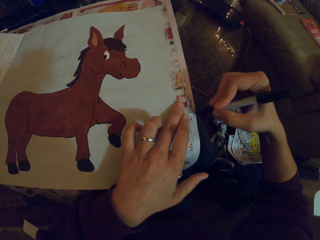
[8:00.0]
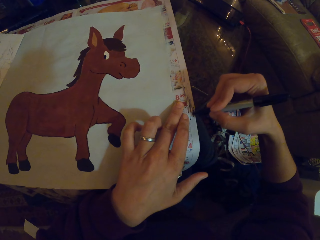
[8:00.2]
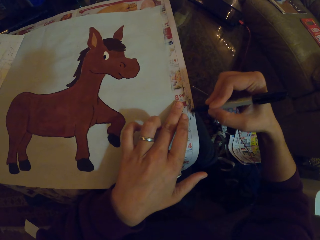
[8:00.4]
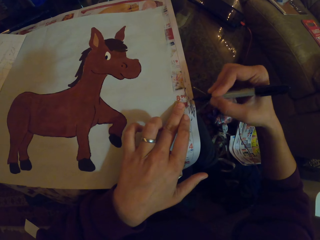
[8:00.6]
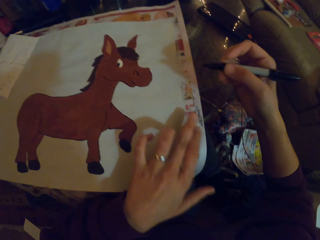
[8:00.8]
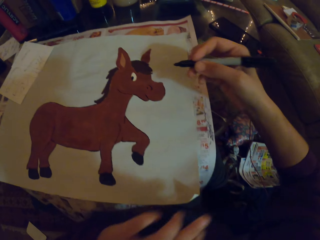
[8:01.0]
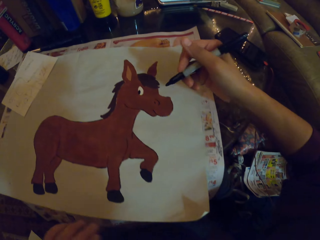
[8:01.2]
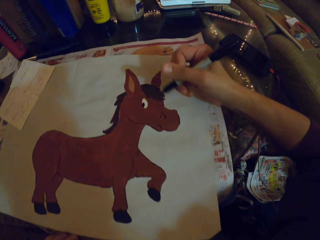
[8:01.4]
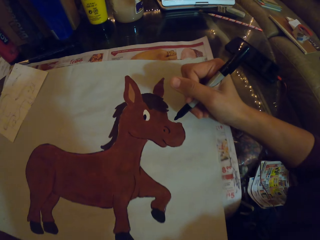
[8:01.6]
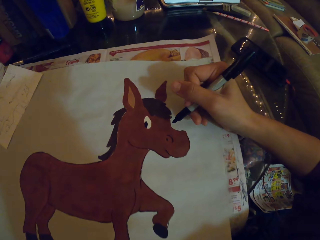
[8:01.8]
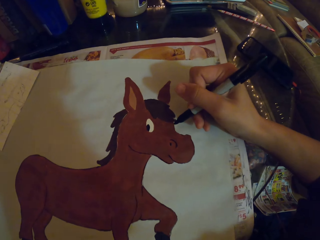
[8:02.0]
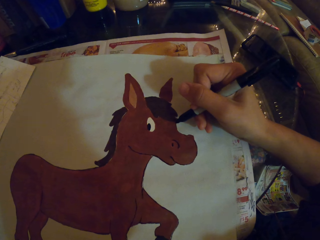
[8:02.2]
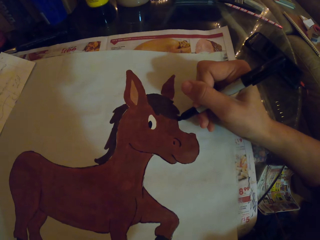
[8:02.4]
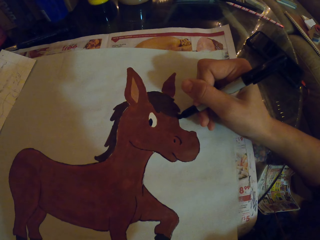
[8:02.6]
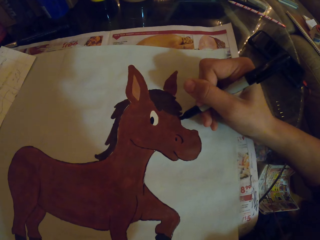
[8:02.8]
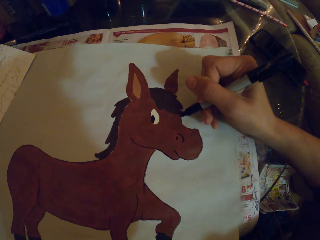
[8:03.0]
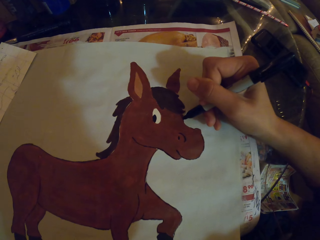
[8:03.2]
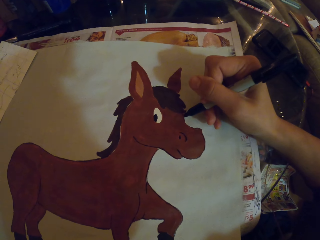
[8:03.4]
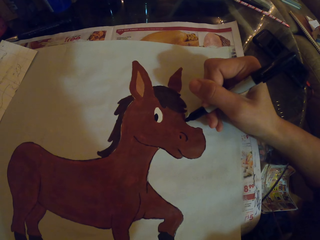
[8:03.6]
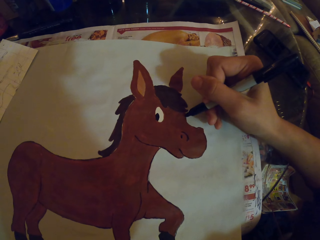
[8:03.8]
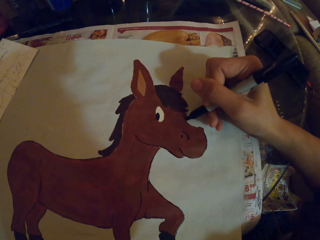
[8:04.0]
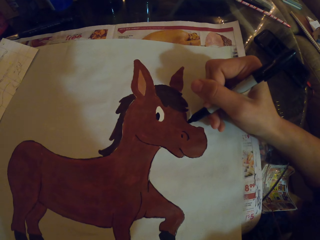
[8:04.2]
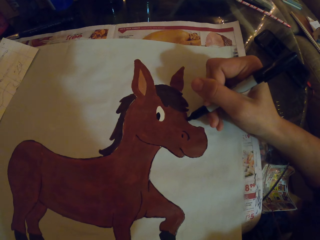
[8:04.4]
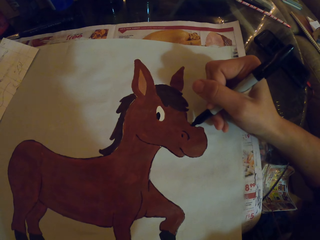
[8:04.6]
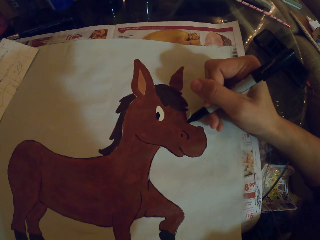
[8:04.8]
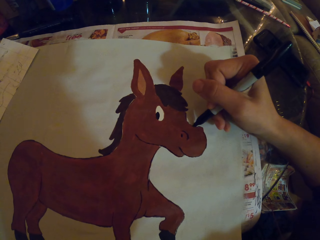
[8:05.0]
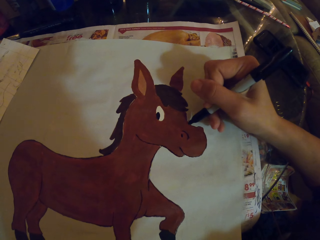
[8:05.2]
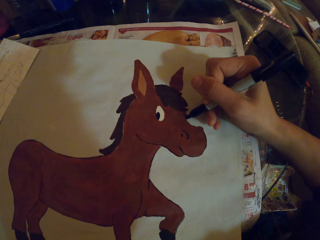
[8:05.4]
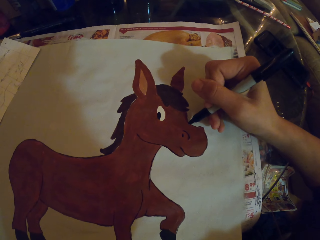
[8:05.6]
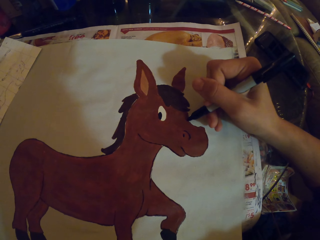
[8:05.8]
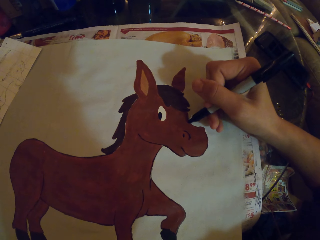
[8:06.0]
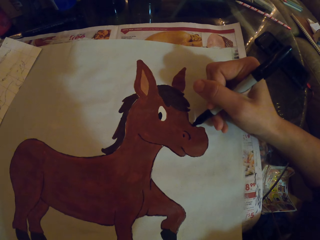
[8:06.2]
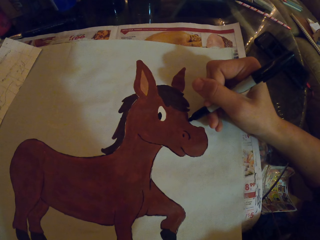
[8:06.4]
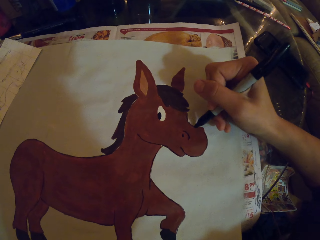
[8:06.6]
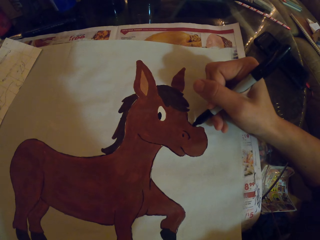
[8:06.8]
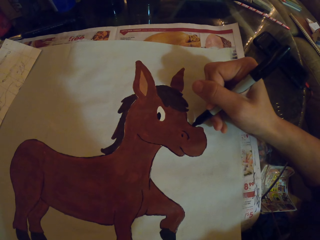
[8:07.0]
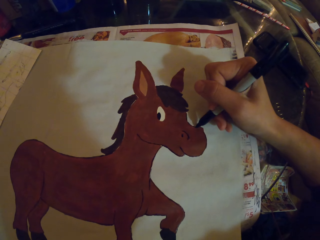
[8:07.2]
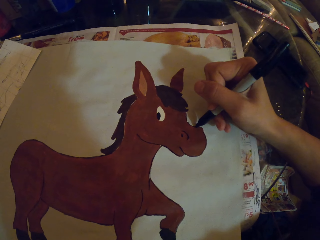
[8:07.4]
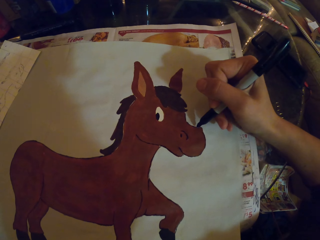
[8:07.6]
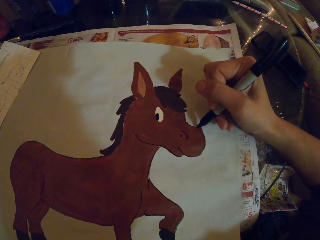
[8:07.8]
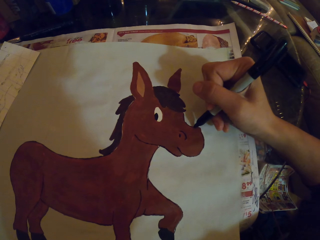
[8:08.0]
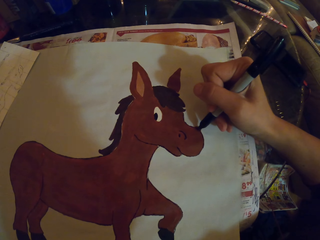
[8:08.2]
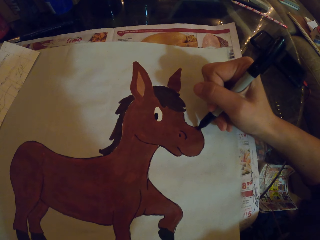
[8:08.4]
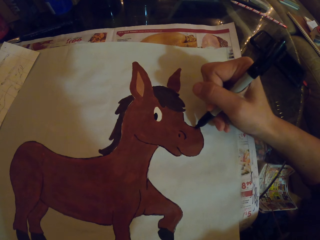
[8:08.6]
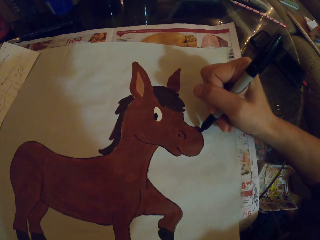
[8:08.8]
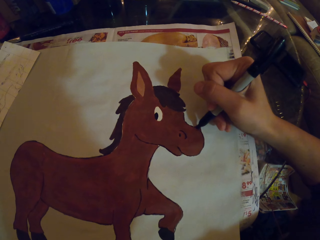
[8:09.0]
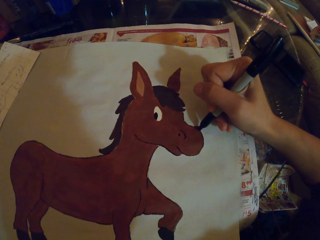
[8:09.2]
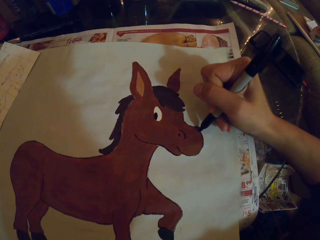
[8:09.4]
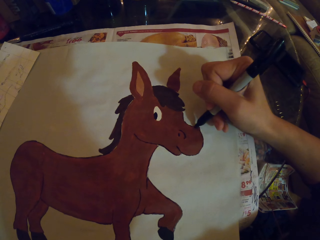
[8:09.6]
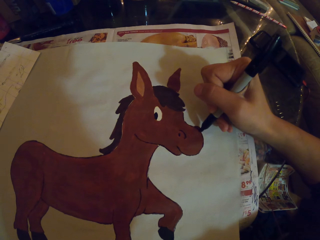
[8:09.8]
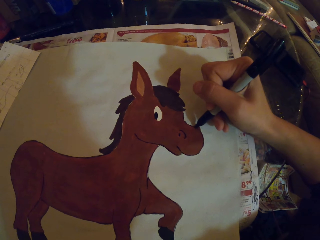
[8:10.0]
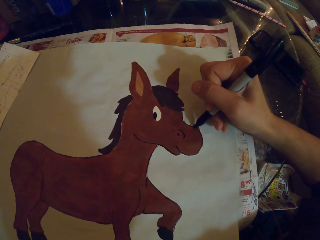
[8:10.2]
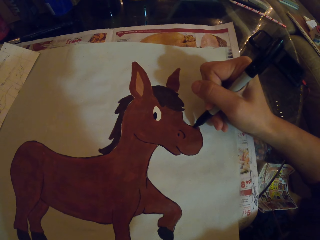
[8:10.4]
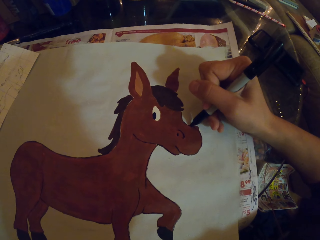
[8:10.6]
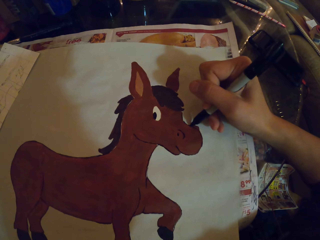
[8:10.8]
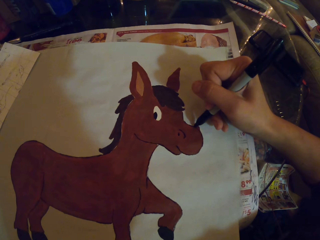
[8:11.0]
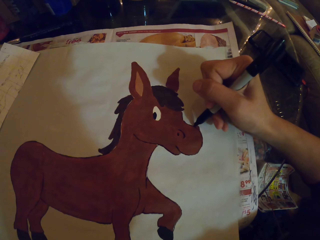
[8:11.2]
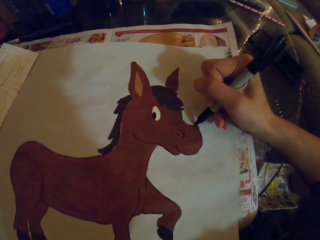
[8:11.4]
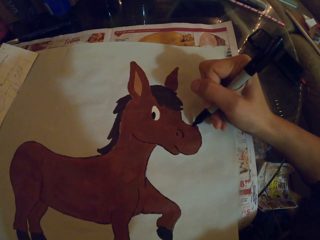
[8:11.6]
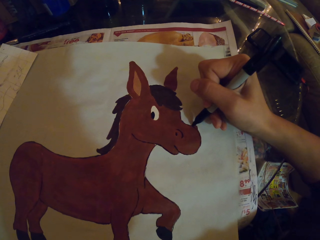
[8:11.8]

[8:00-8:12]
The camera wearer colors a drawing with a marker pen.

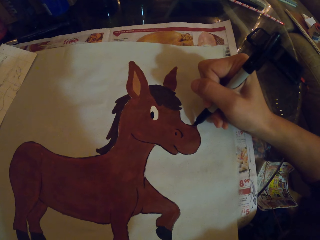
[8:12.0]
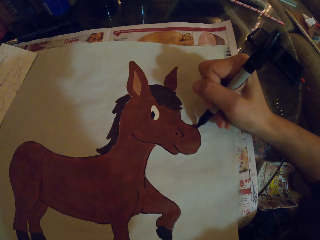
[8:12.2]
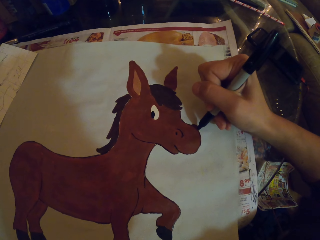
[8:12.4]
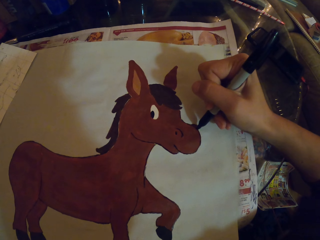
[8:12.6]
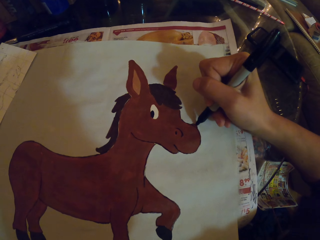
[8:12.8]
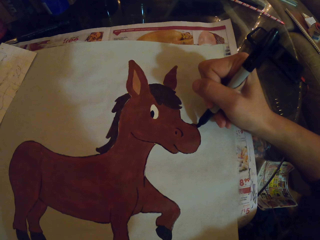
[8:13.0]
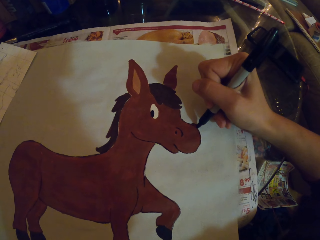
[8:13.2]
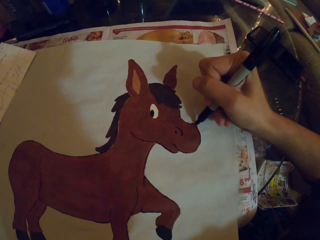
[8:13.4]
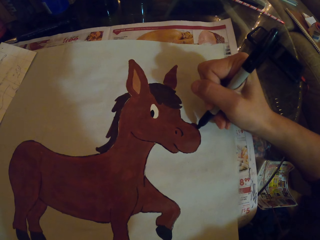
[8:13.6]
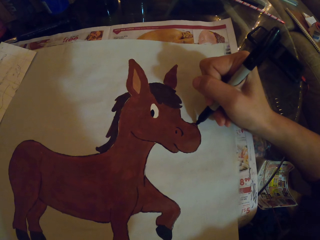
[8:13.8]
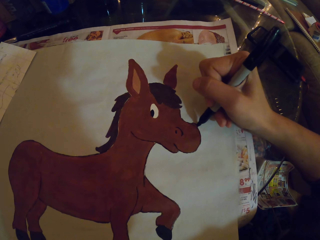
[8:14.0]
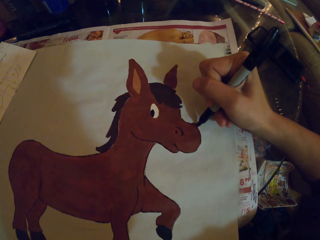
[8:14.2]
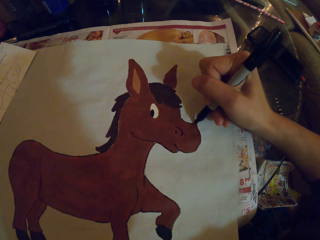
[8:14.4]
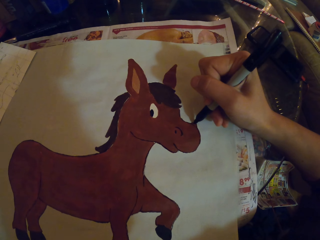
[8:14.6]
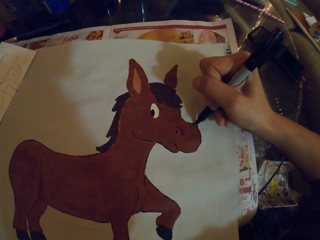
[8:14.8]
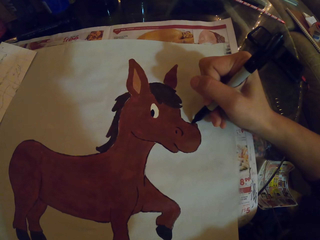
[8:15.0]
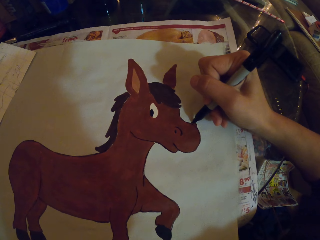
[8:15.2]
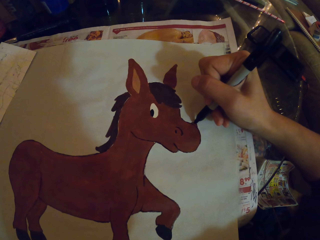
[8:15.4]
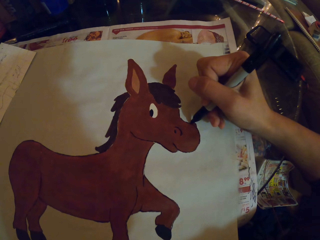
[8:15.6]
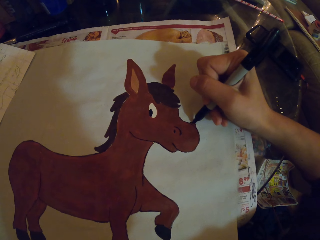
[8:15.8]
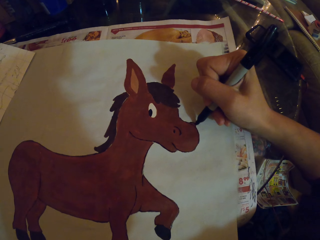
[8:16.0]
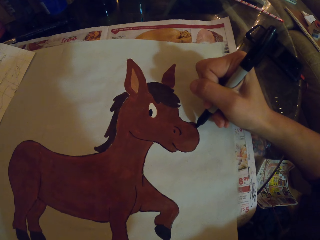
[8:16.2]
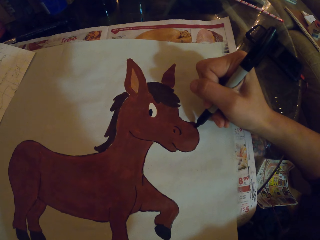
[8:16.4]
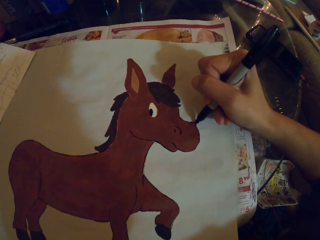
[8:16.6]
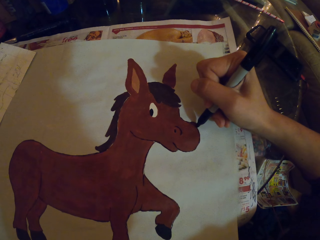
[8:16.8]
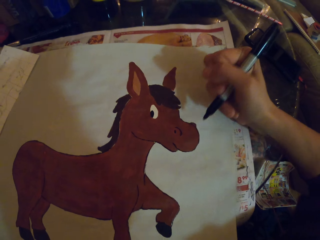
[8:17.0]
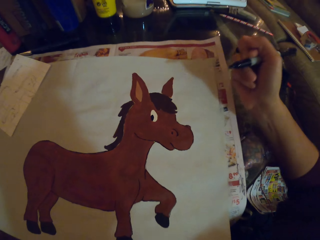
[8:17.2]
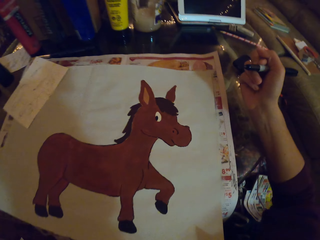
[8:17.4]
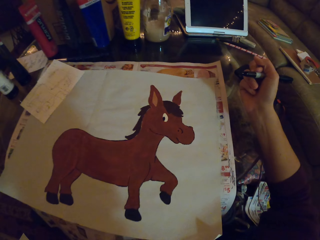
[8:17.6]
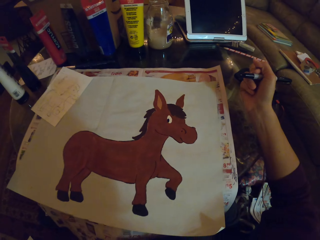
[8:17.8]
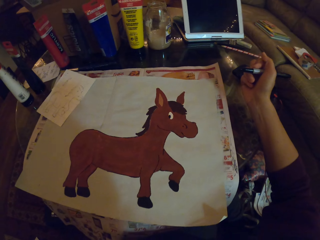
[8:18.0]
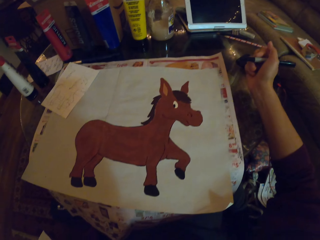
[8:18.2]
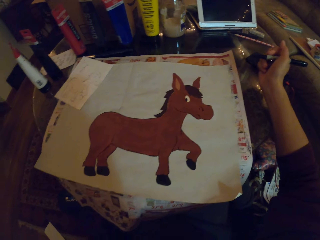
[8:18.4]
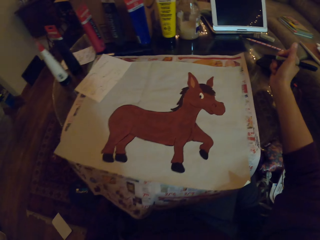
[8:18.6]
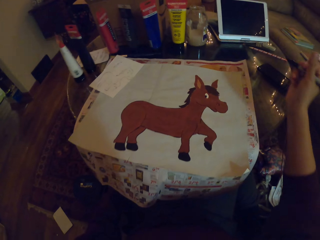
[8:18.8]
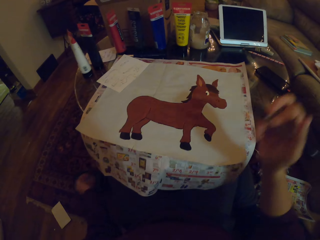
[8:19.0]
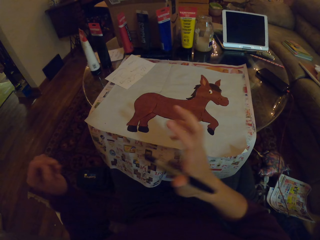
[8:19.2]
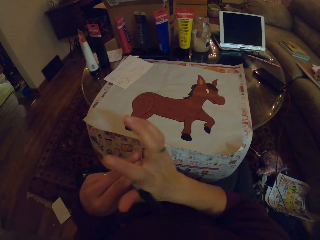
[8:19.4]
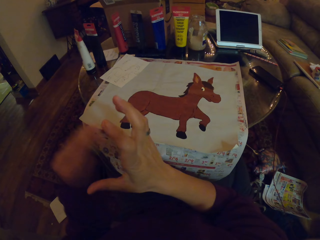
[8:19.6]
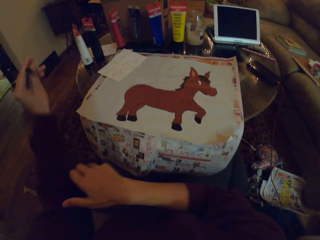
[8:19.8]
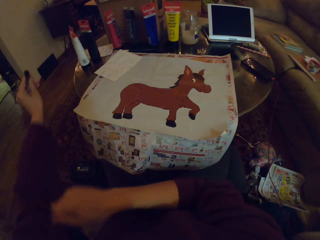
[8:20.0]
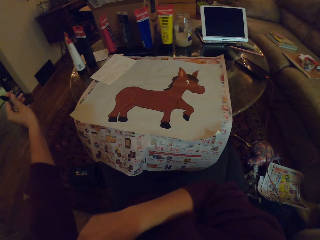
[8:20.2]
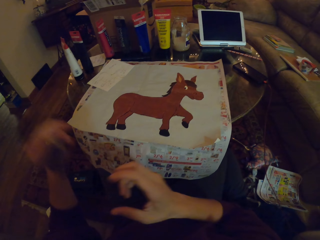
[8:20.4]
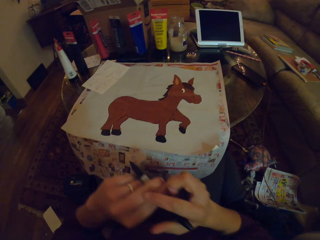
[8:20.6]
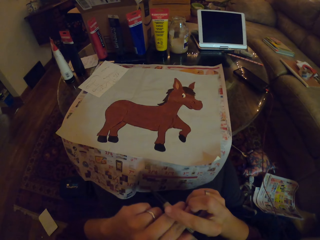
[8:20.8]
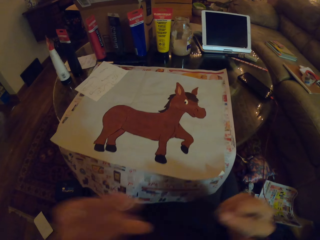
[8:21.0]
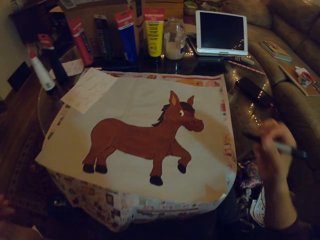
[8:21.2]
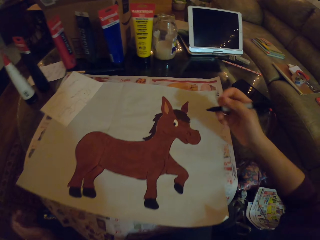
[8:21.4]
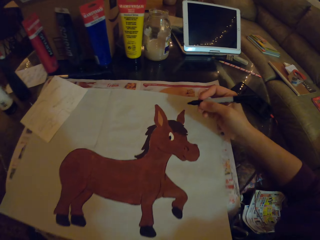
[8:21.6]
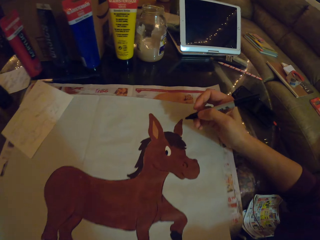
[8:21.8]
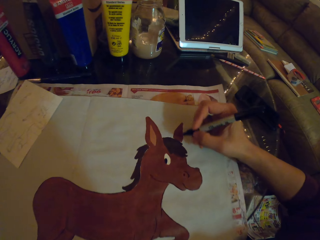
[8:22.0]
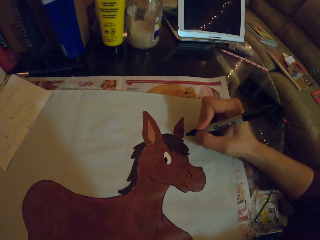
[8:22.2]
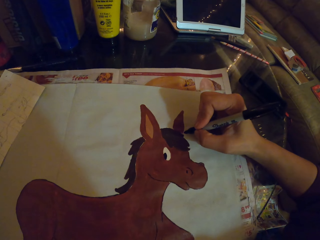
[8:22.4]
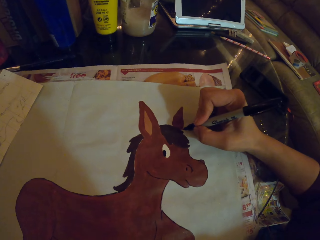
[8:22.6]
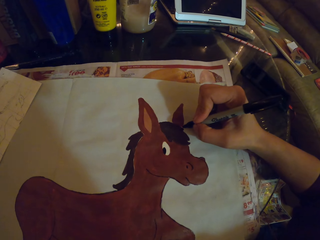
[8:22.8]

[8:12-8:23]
The camera wearer transfers the pen to the left hand, pulls the sleeve of the sweater and transfers the pen to the right hand.
